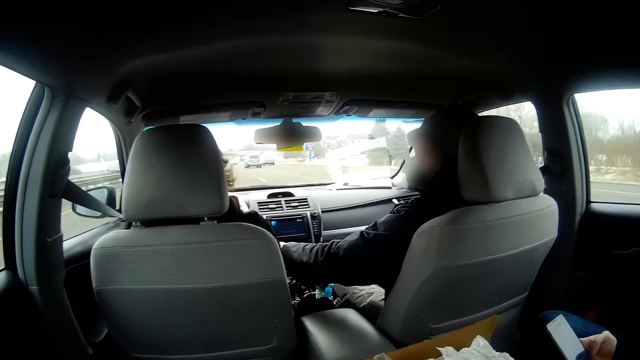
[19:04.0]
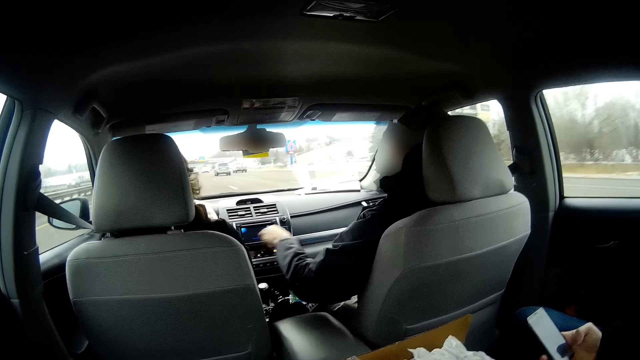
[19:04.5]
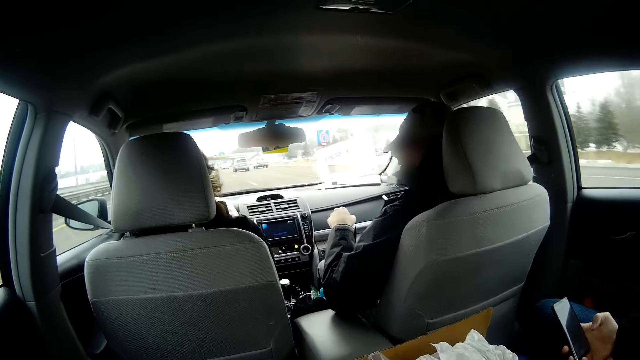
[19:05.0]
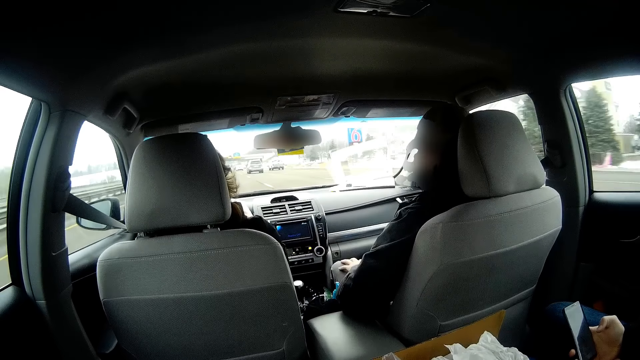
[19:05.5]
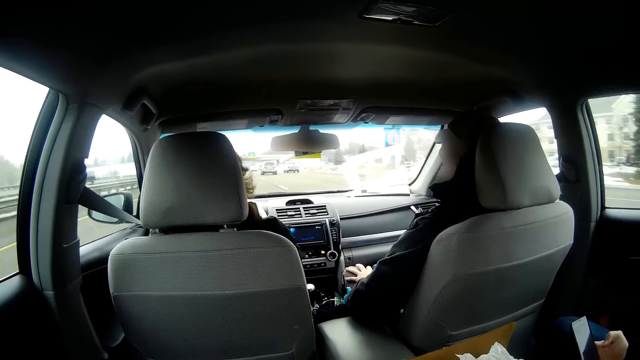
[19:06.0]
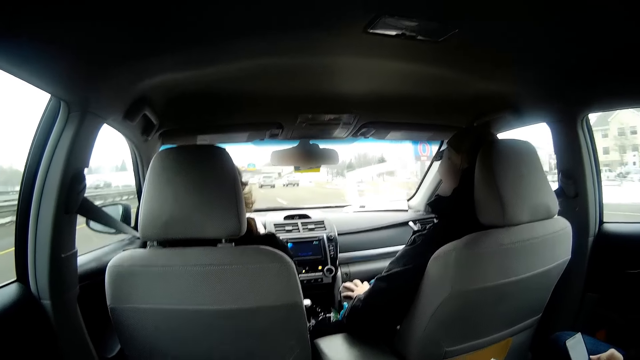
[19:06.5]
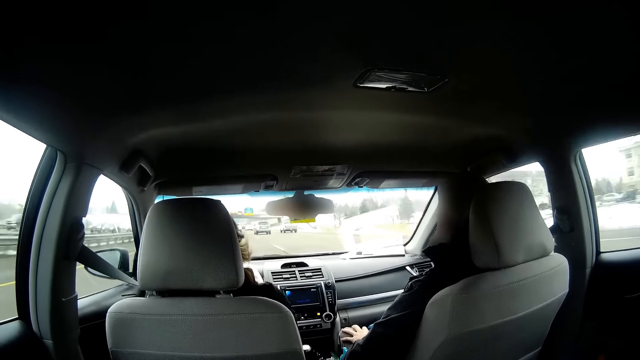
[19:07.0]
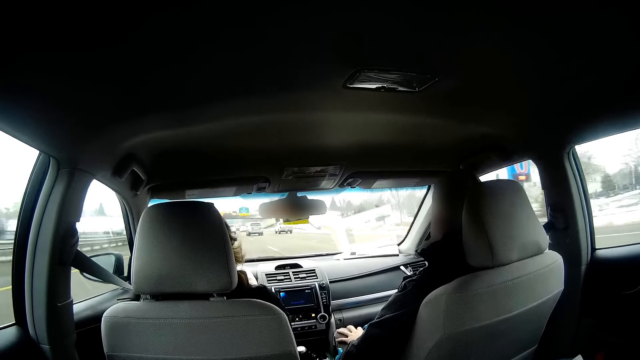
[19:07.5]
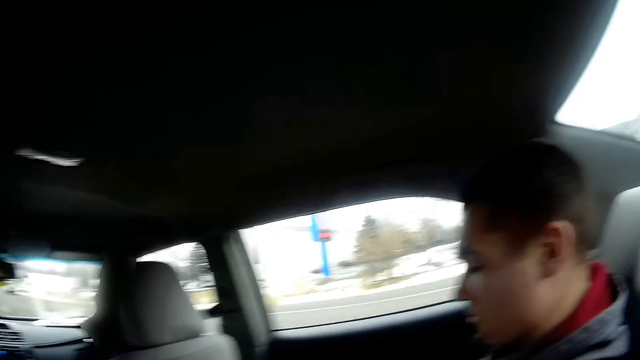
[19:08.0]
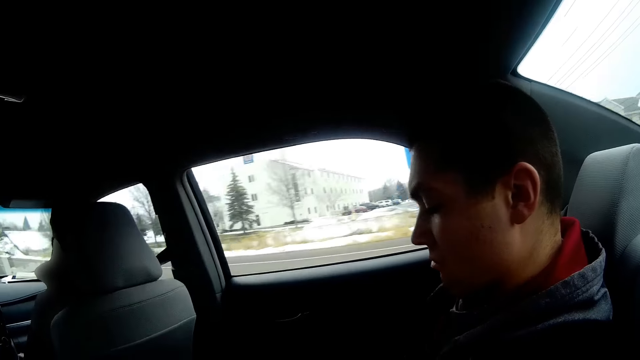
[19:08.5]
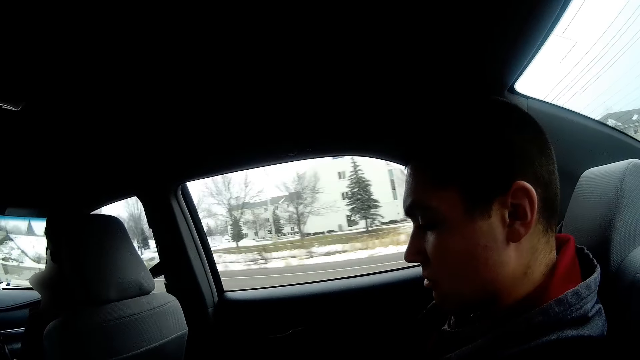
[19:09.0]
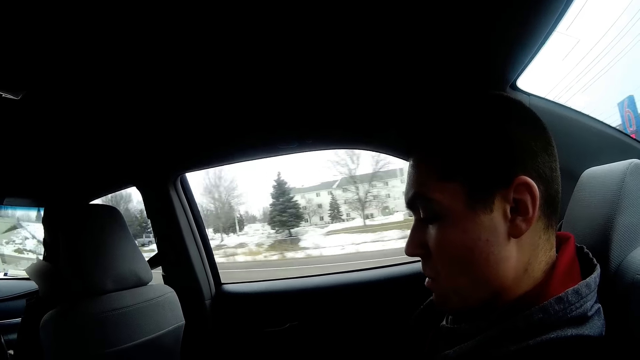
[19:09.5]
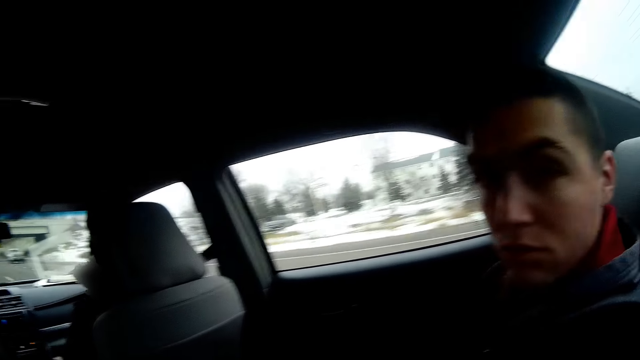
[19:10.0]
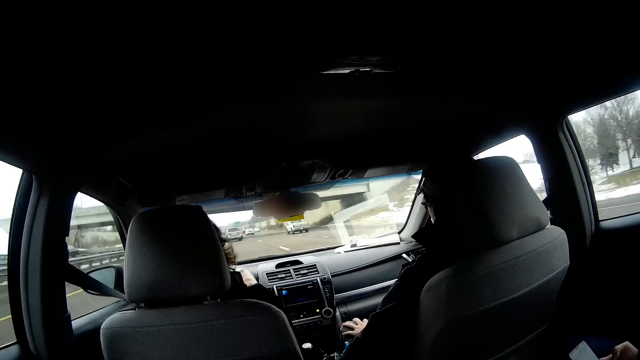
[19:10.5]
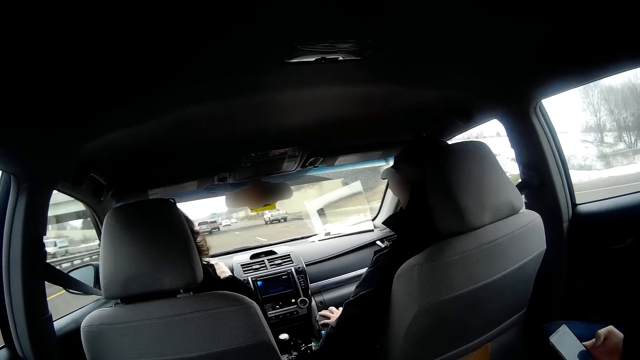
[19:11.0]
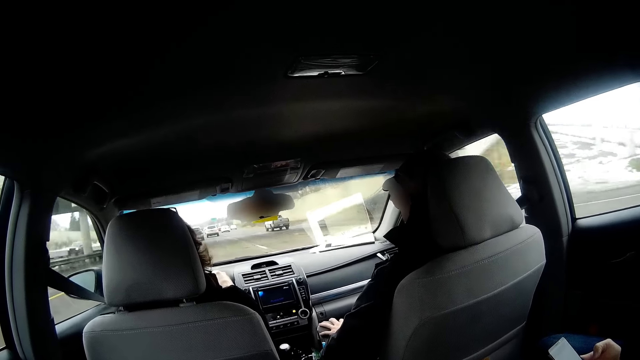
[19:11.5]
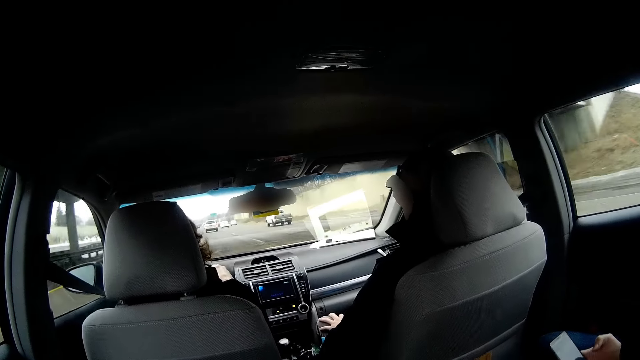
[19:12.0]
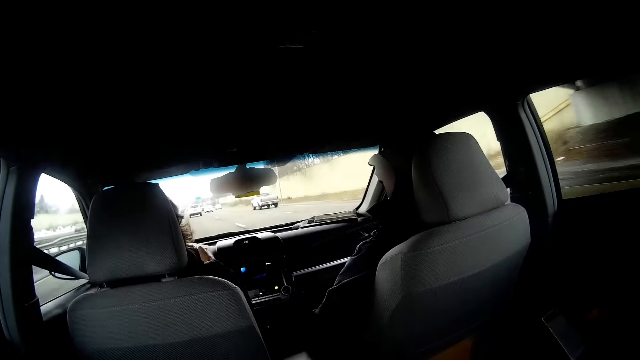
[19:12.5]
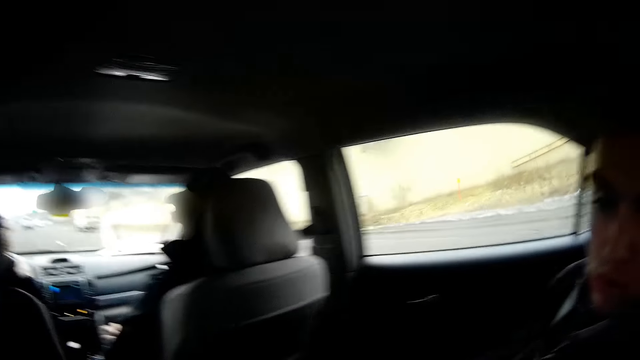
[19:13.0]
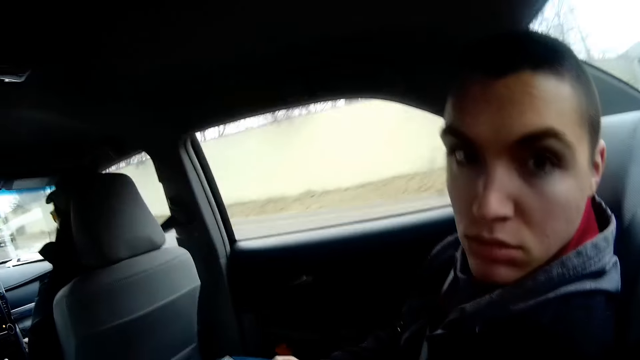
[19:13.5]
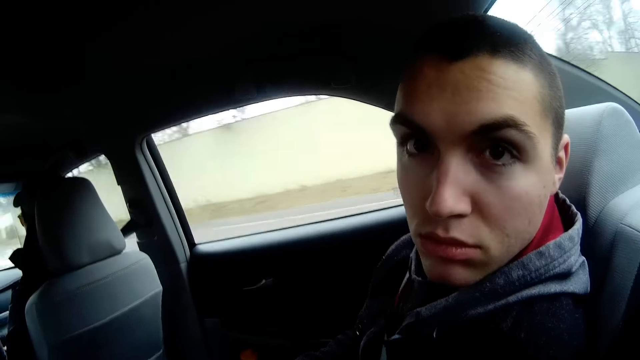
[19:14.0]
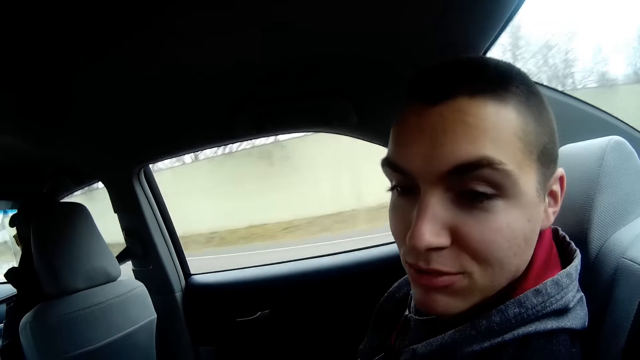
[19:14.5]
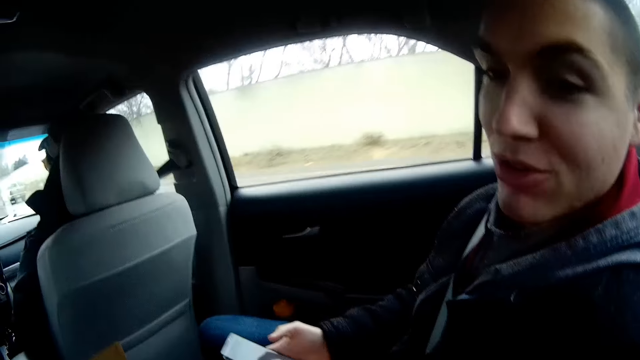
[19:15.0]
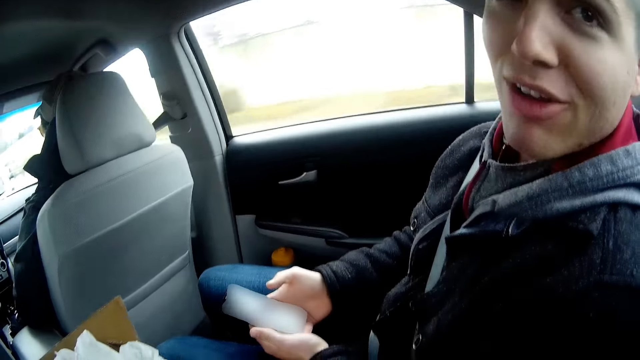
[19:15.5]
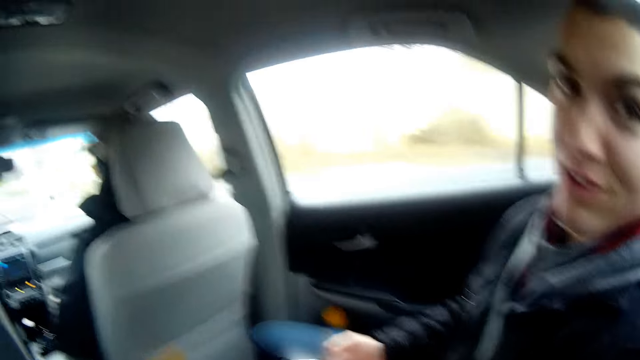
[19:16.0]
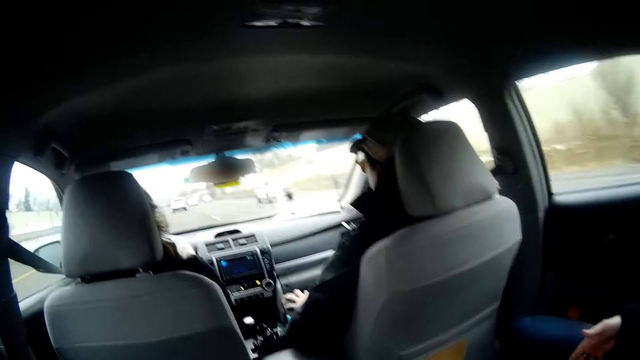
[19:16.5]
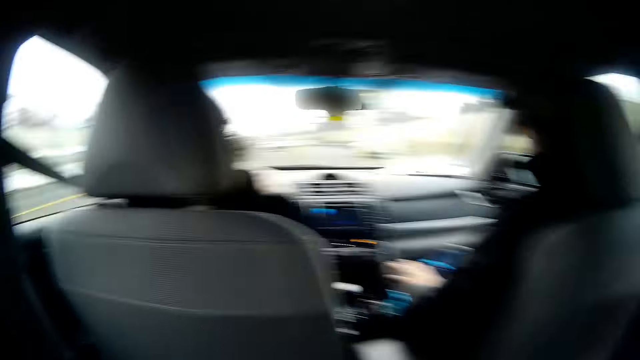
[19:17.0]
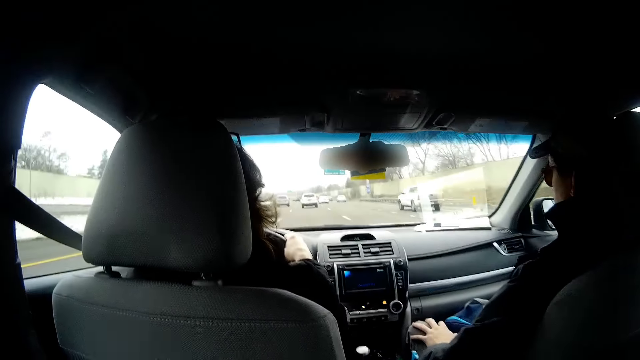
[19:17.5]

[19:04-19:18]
A man stretches his hand towards a woman. Another man operates the phone with his right hand. A man holds another man and puts his left hand on the lap. The camera wearer turns around. They look at a man. A man sits beside the camera wearer. The camera wearer turns around. A man drives the vehicle. The camera wearer turns around. They look at a man. The man sitting beside the camera wearer looks at the camera wearer. A man interacts with the camera wearer. The man sitting beside the camera wearer holds a phone. The camera wearer turns around.

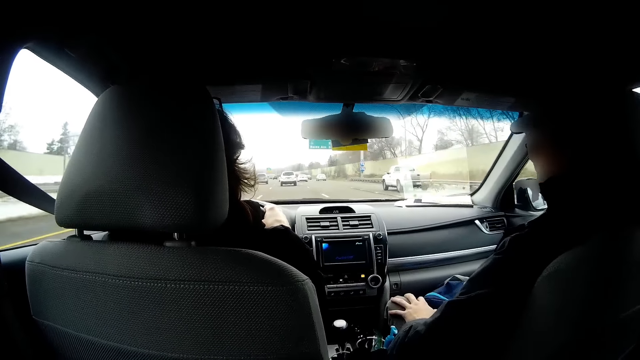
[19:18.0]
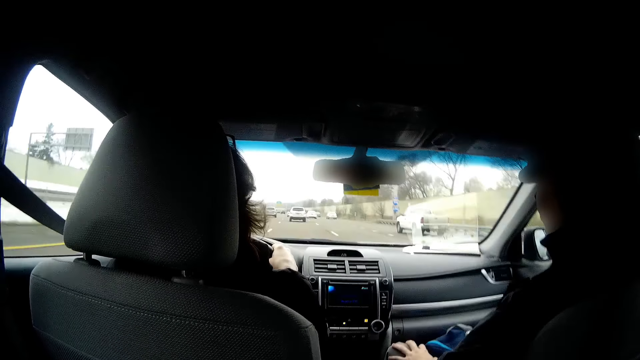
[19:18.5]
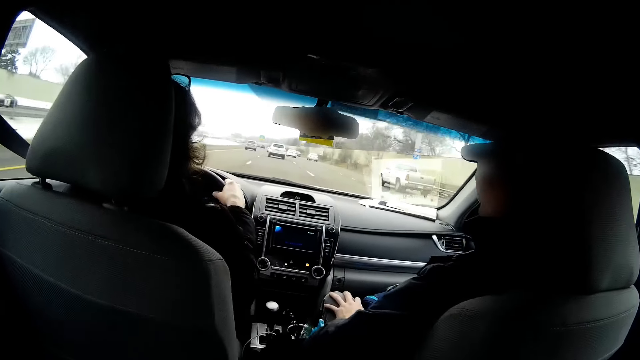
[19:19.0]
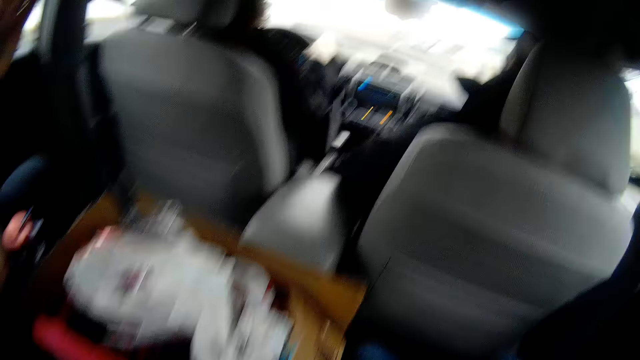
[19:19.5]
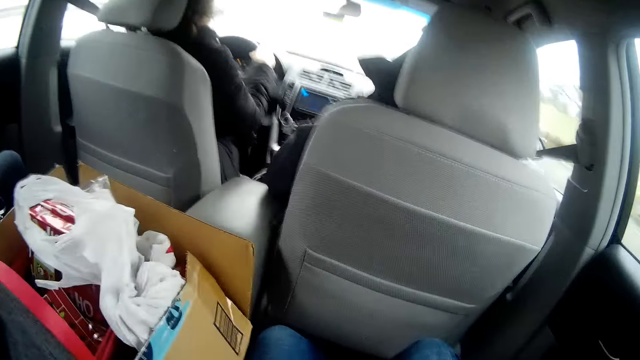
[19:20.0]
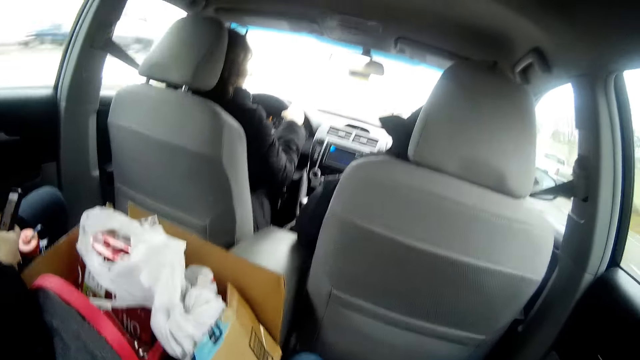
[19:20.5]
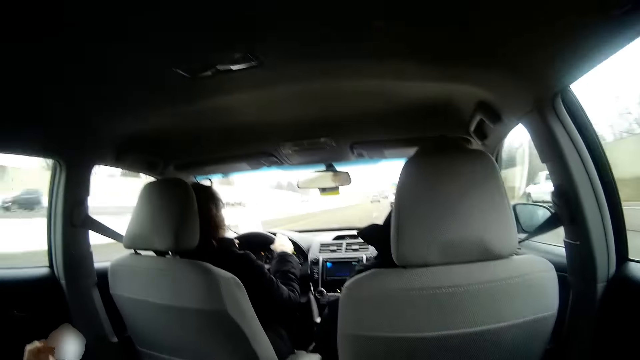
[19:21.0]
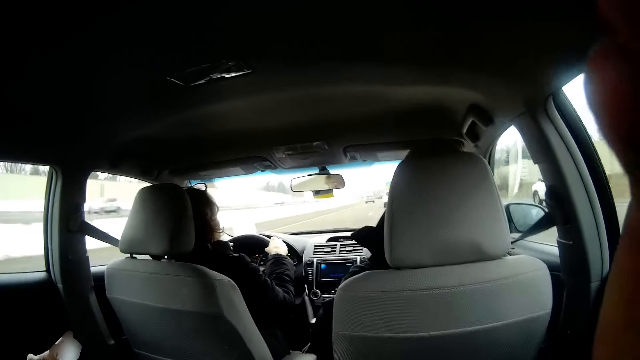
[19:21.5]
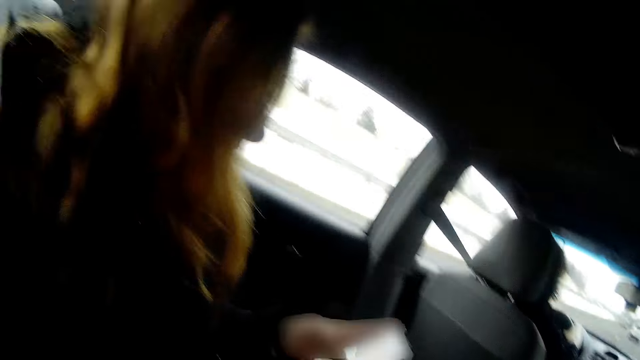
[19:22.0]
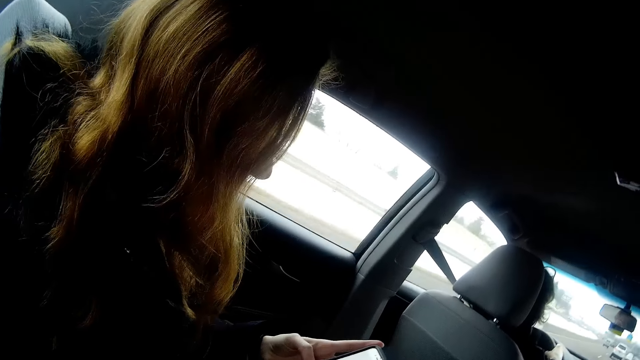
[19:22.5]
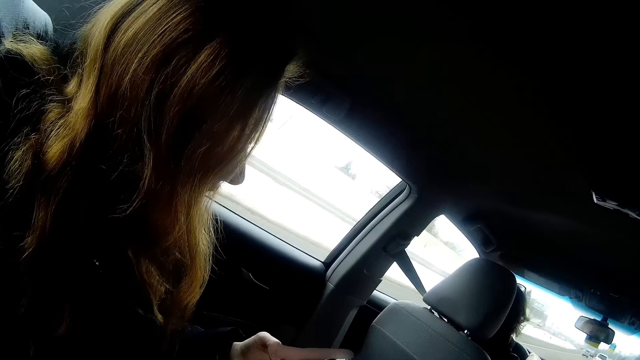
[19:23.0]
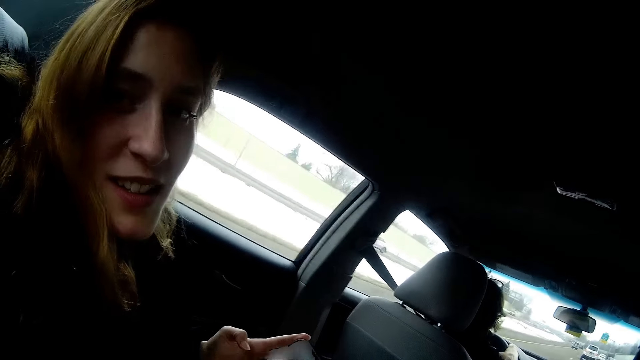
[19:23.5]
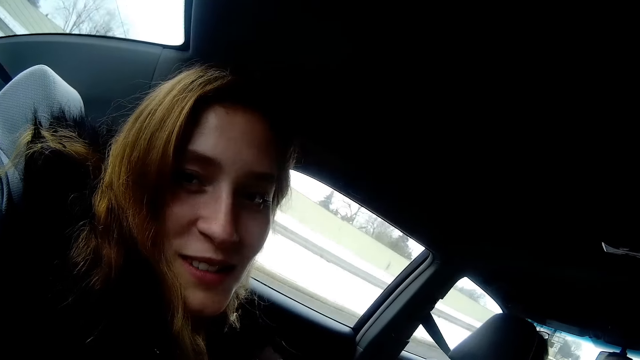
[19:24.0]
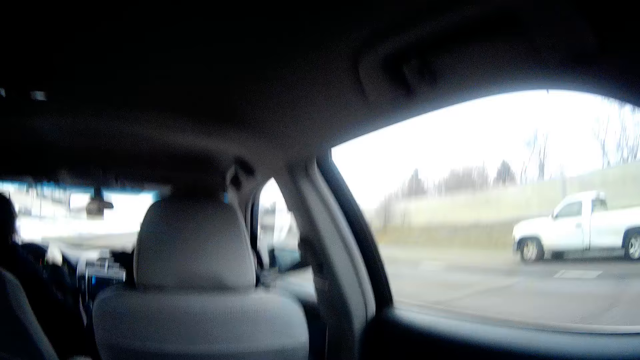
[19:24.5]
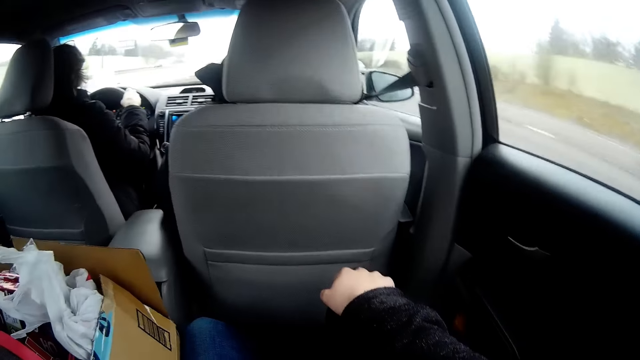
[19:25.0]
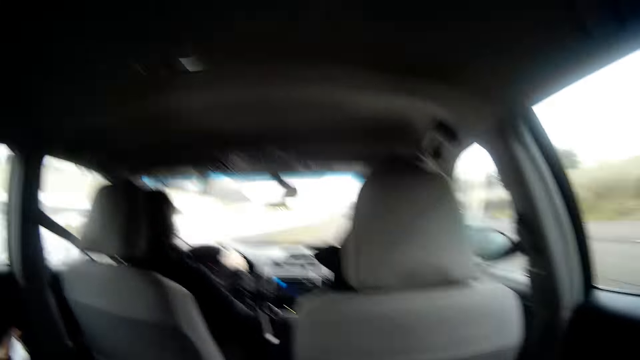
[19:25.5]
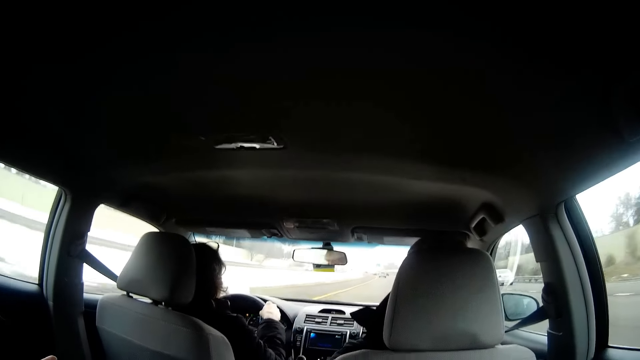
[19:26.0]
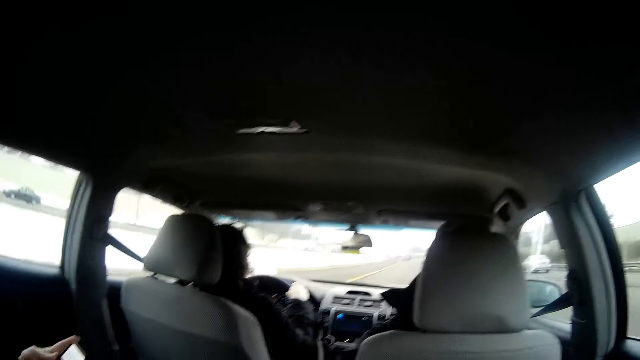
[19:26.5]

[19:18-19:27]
A man drives the vehicle. A woman operates the phone. The camera wearer looks at the woman. They turn around. Another man holds a phone. The woman interacts with the camera wearer. The camera wearer turns around.
